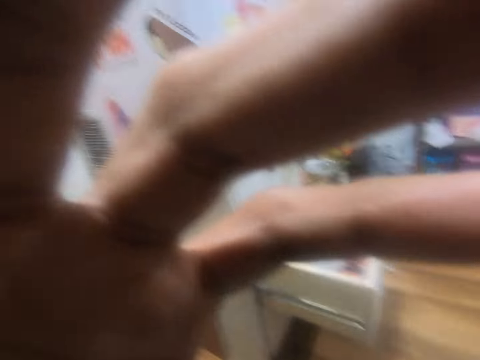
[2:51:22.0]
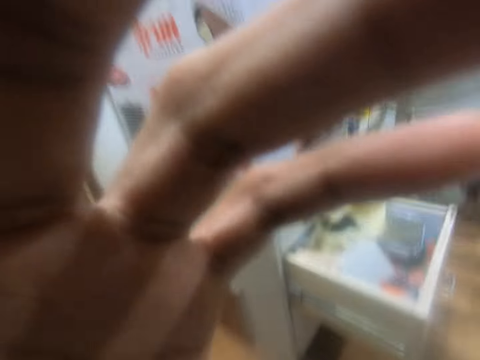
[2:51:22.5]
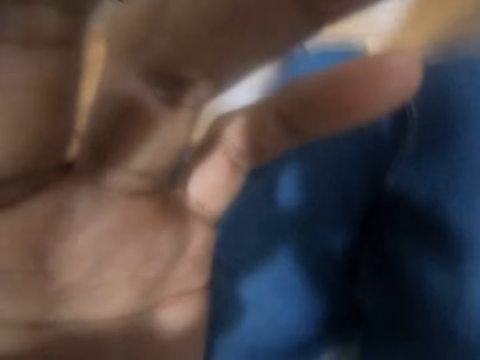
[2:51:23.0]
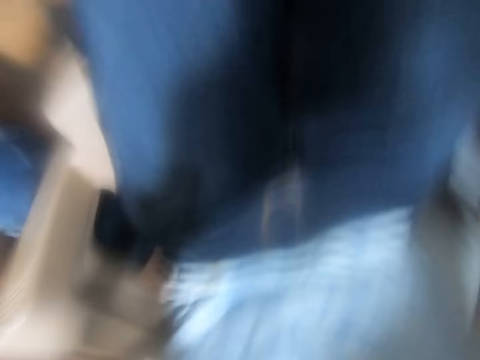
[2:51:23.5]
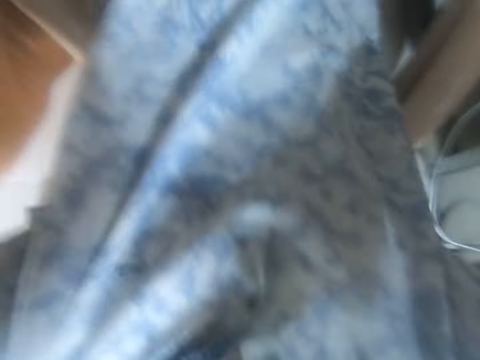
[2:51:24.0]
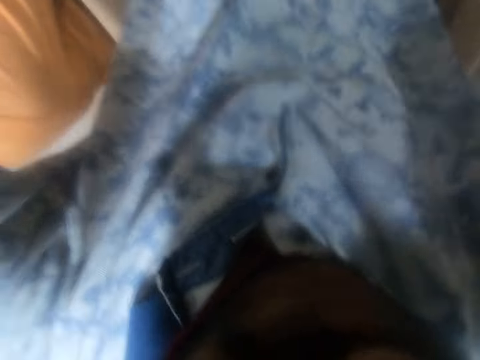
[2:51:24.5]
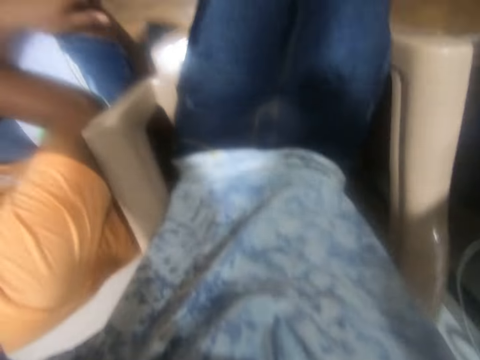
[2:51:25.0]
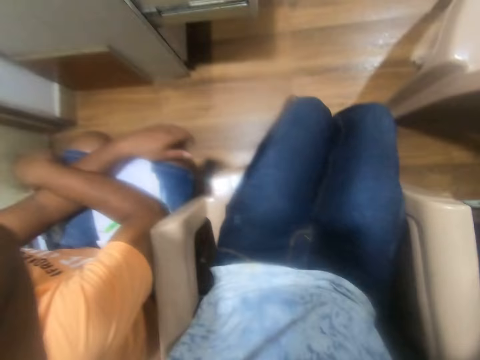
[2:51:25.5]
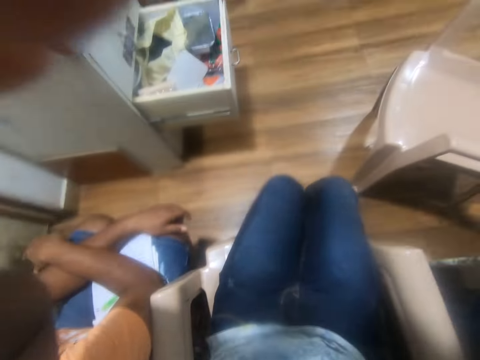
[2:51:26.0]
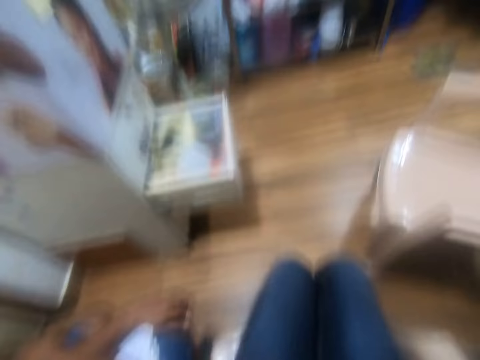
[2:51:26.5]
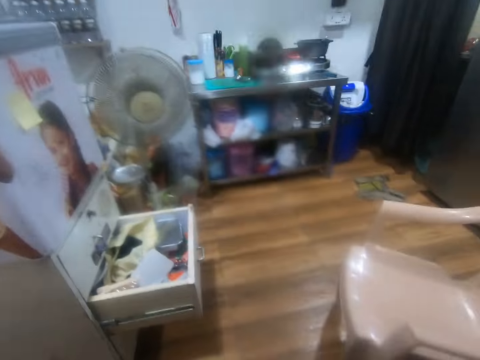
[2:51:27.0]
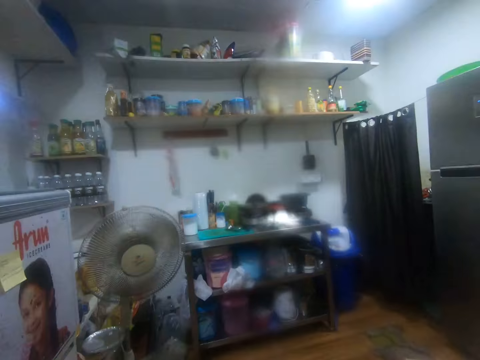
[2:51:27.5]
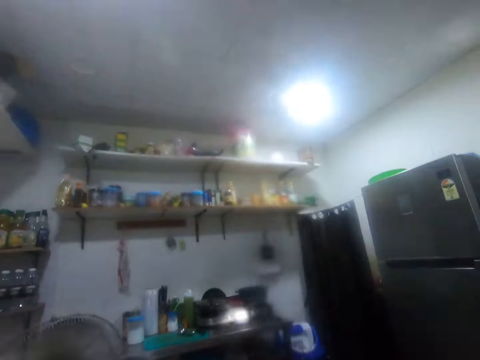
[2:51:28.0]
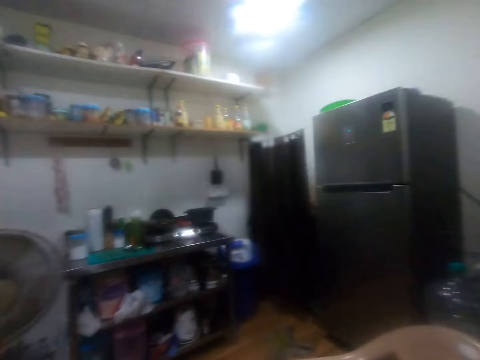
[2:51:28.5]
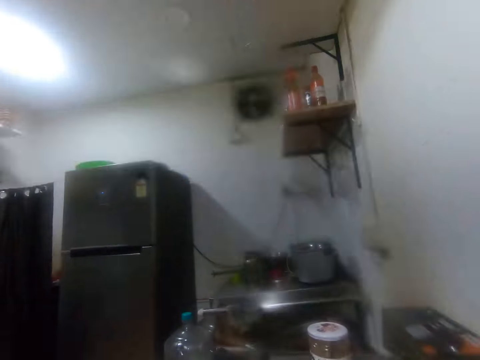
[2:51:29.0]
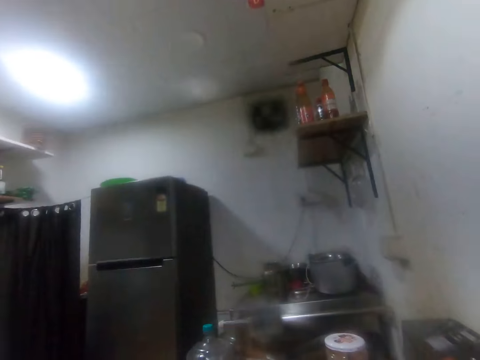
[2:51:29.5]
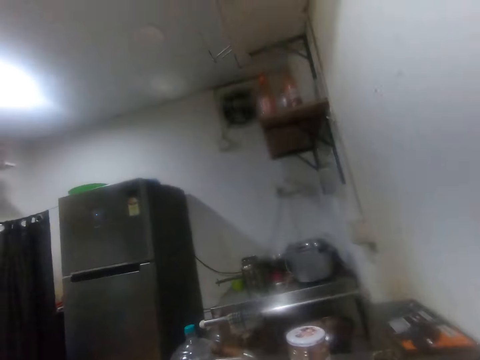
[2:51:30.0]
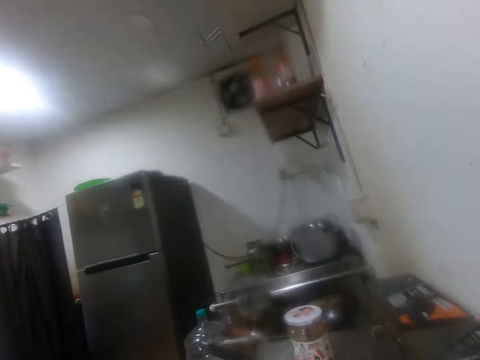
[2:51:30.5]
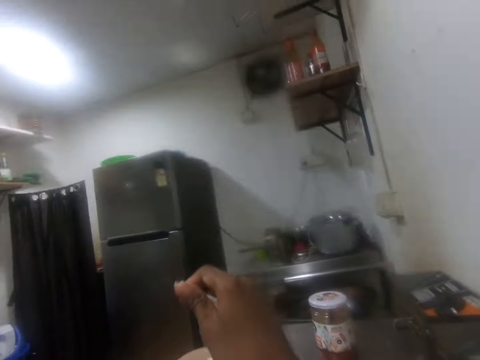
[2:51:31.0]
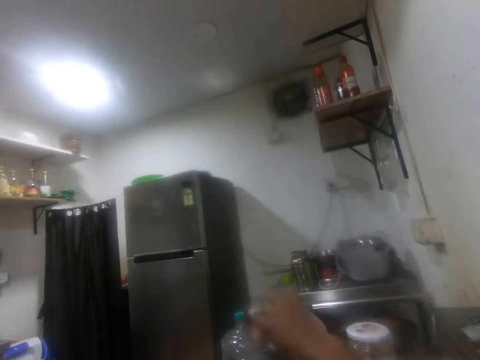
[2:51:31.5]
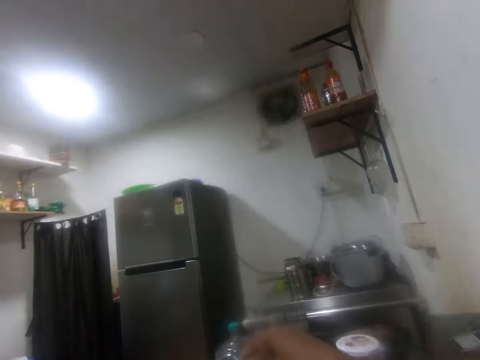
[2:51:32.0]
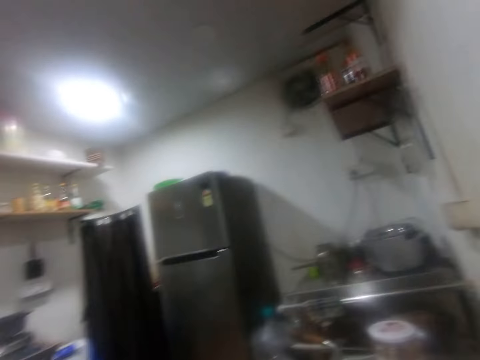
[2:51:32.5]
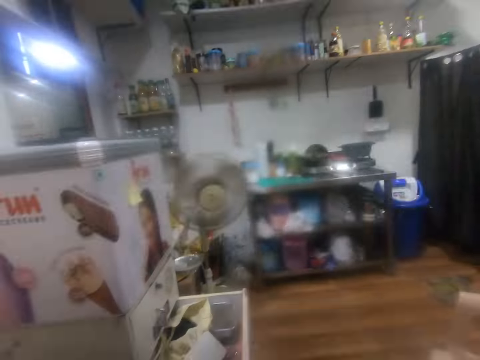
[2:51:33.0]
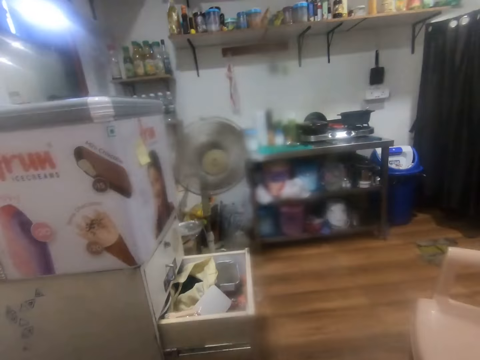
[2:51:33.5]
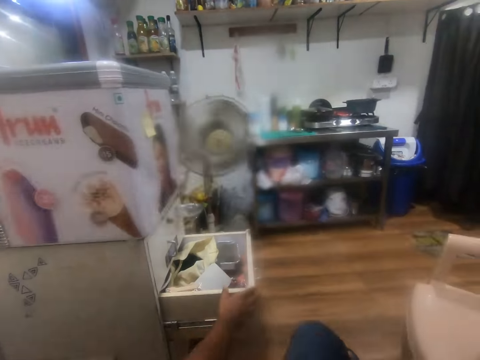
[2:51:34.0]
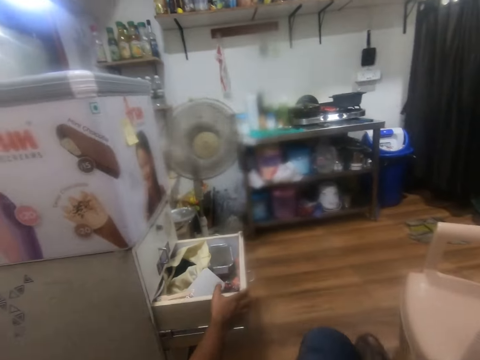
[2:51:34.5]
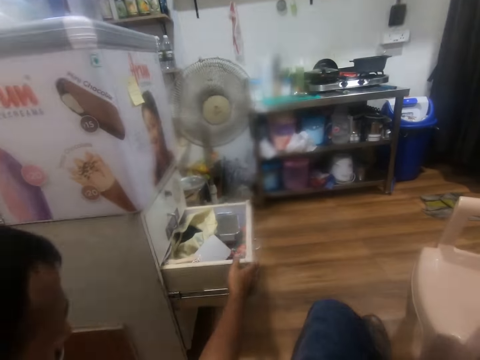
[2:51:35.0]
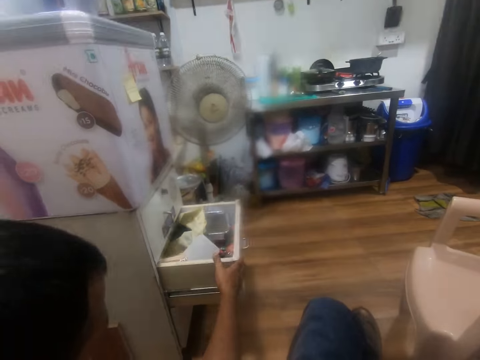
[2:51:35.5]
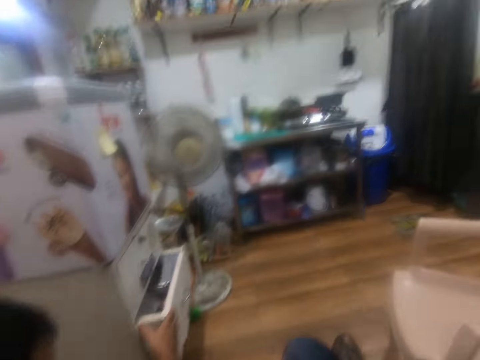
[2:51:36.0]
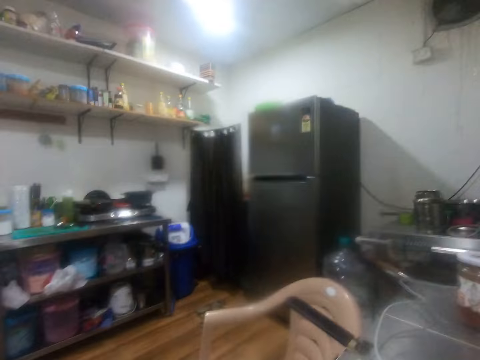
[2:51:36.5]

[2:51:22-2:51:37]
The camera wearer looks around. He looks around again. He lifts his hands. He places something on the table. He looks around. He converses with a man. The man closes a cupboard drawer with his right hand.

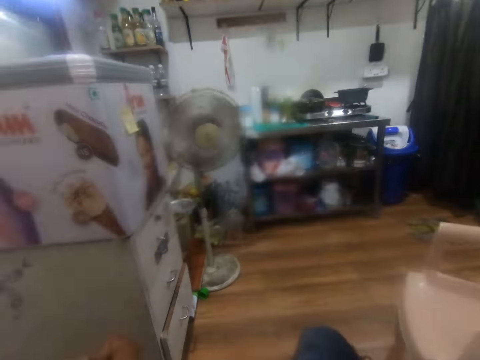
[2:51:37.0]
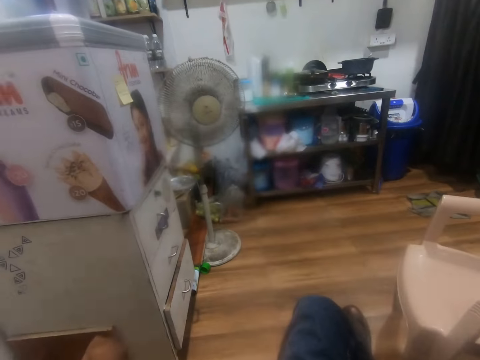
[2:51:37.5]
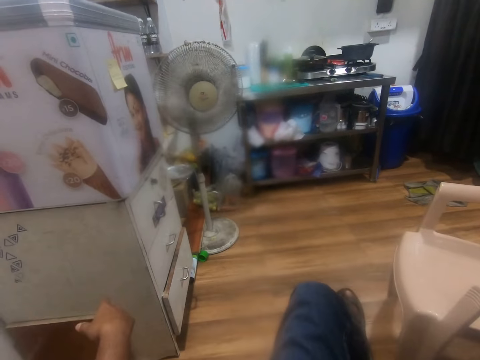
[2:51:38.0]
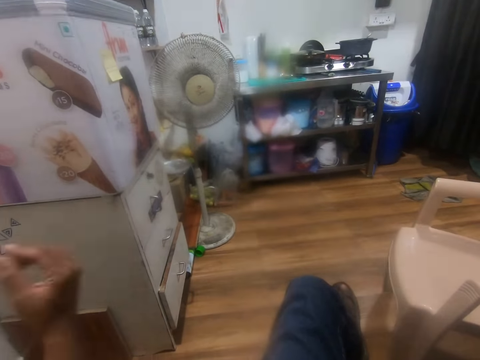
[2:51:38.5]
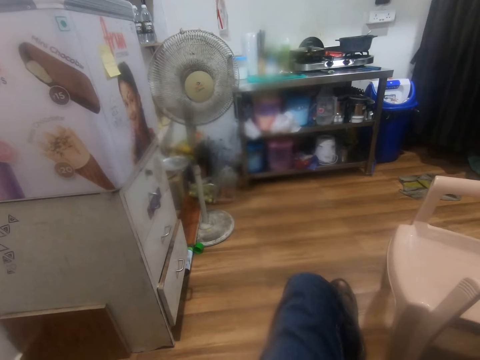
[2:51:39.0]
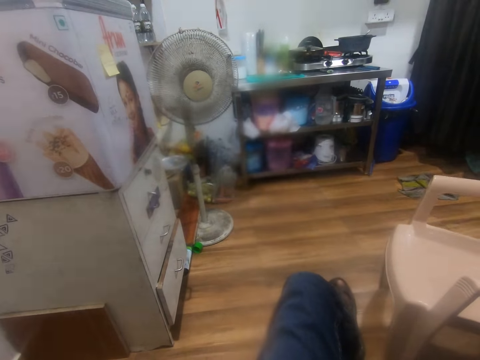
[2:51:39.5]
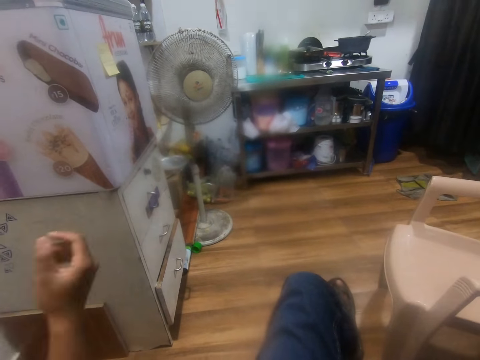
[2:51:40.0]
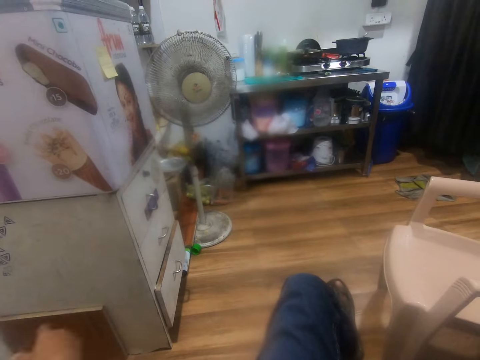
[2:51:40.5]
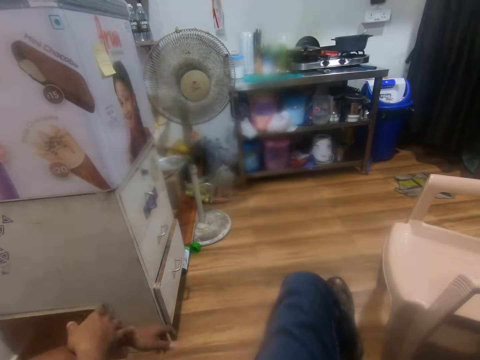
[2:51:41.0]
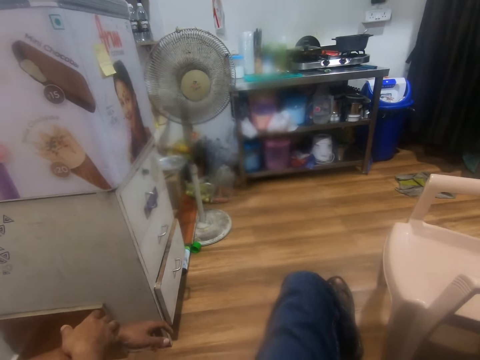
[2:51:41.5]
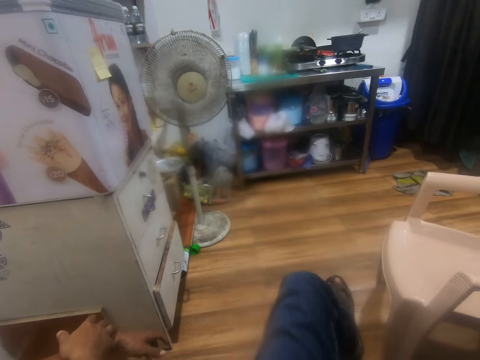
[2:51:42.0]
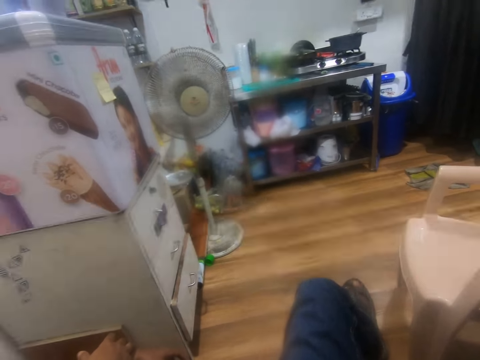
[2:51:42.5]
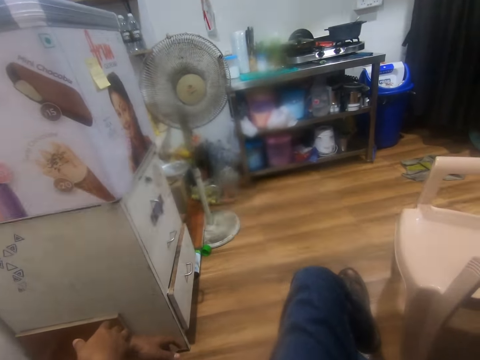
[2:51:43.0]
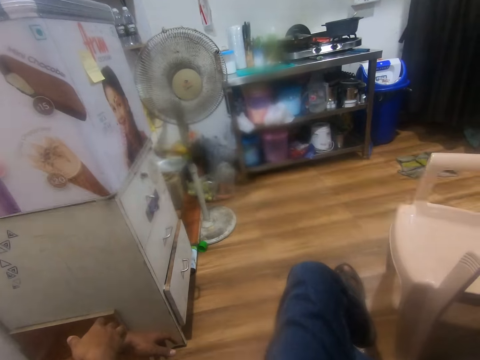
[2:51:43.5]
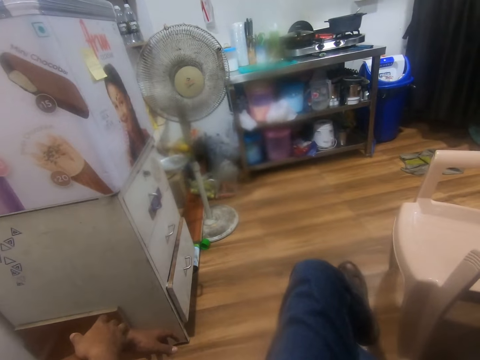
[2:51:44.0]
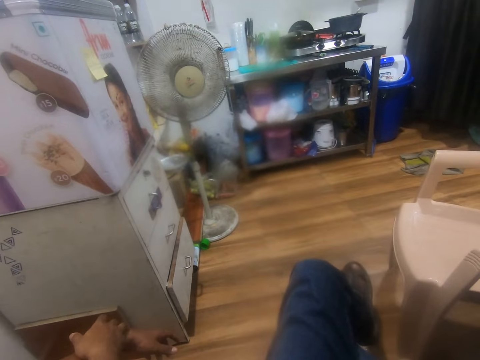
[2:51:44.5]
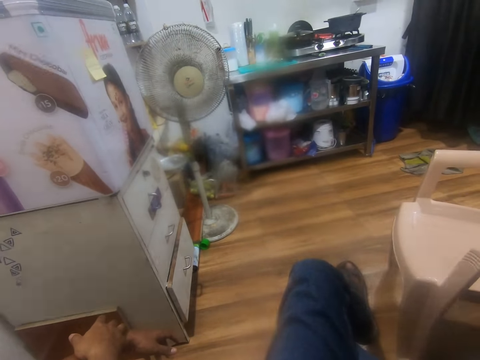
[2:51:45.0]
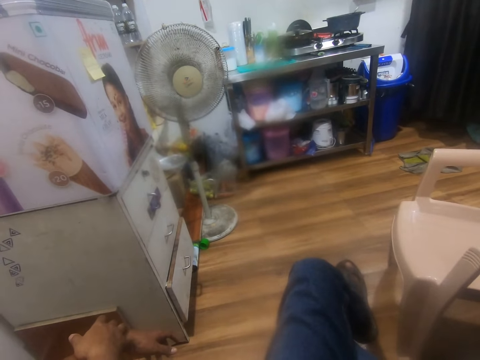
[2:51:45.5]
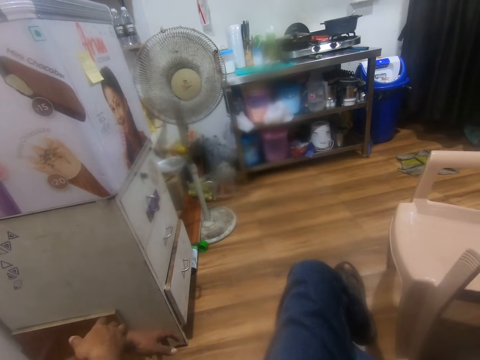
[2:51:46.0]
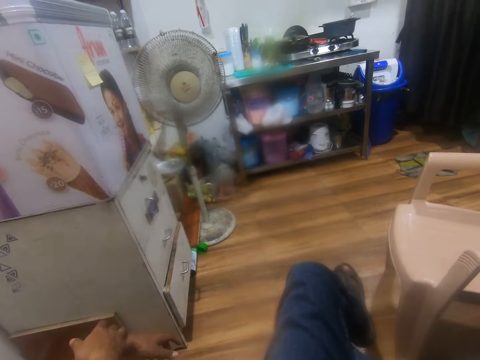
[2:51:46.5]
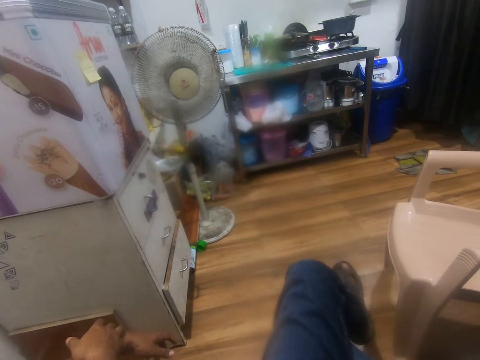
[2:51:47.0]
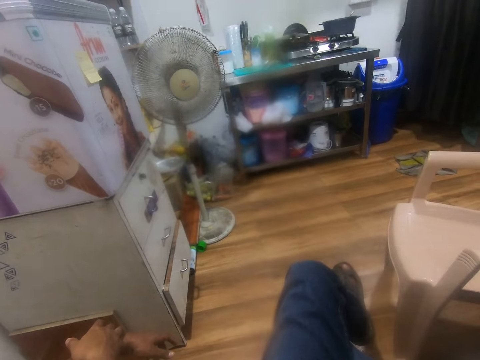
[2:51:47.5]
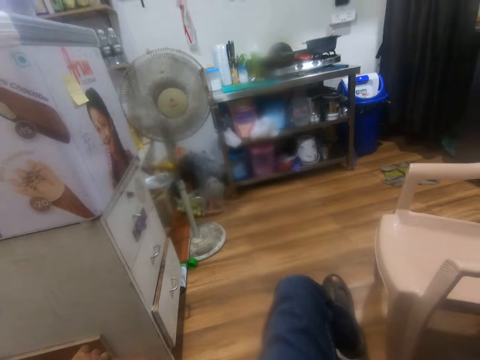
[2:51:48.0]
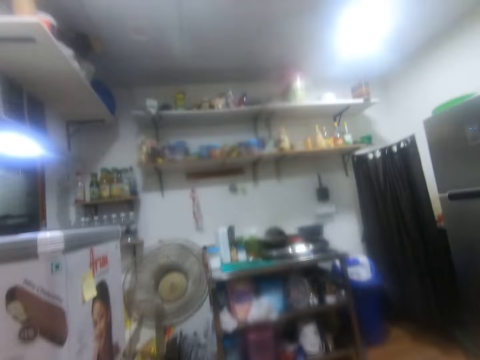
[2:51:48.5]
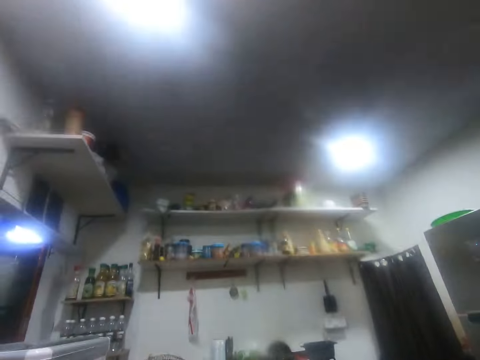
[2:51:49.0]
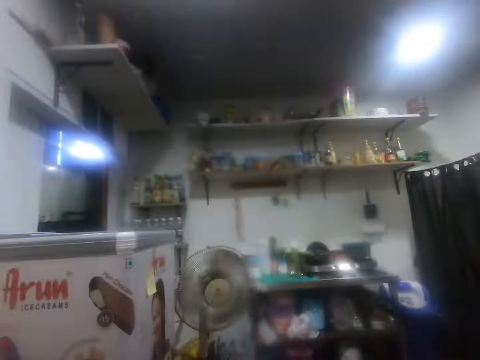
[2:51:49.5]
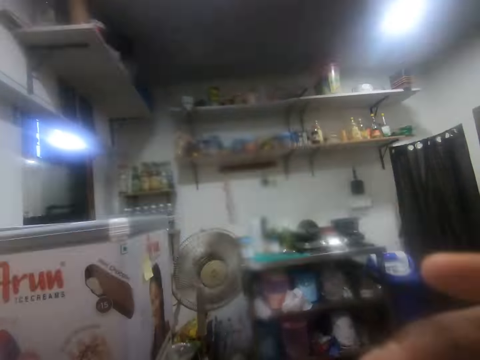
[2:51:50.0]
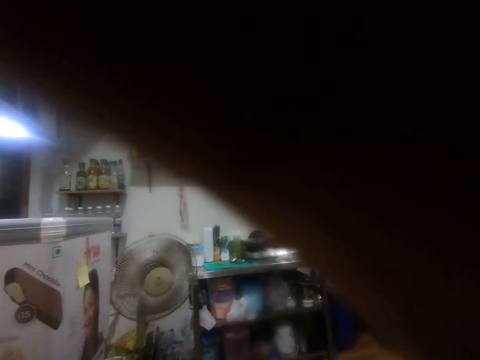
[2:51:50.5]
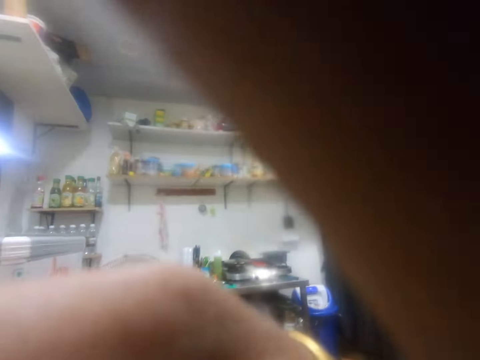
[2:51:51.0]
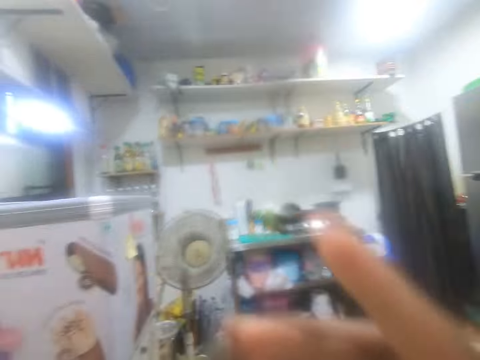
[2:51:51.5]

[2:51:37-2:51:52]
The camera wearer looks around. The man removes his hand from the drawer. The man touches his face with his right hand. The man lifts his hand. The man places his left hand under his right hand. The man holds the drawer sideboard. The camera wearer plays music. He looks around. He adjusts the camera on his head with his right hand. He touches something.
